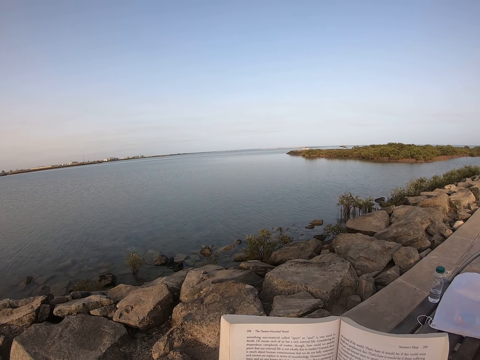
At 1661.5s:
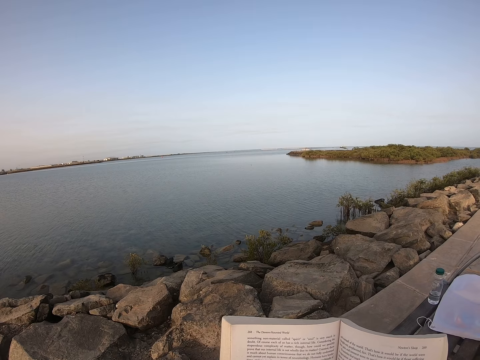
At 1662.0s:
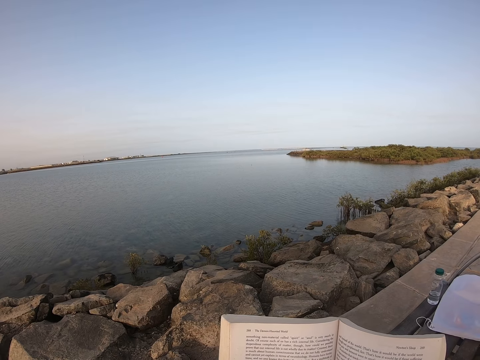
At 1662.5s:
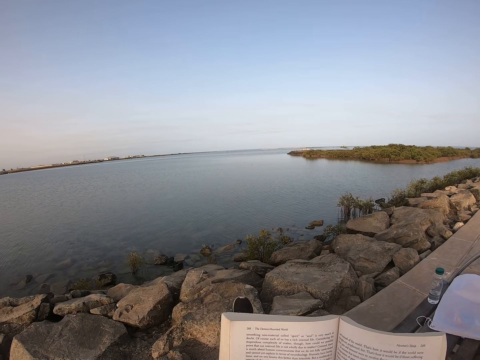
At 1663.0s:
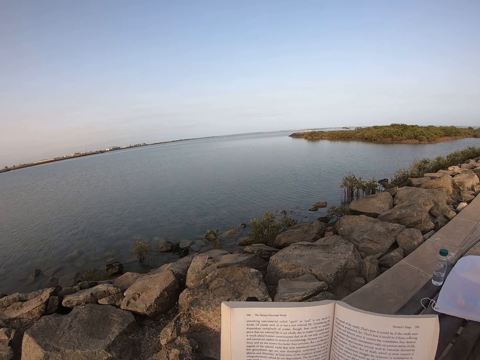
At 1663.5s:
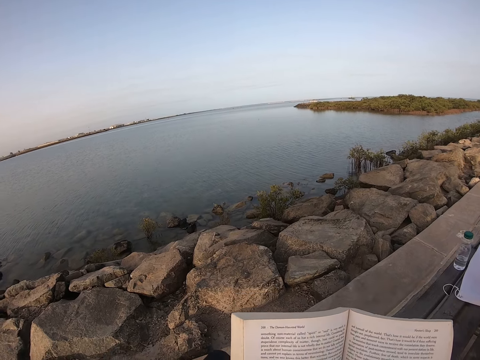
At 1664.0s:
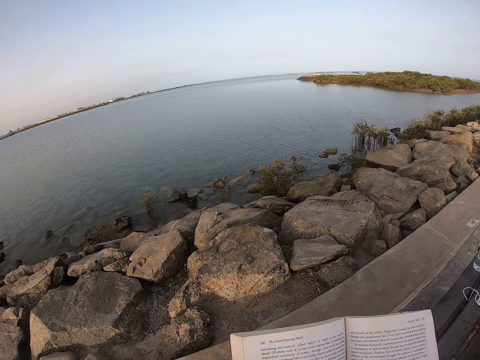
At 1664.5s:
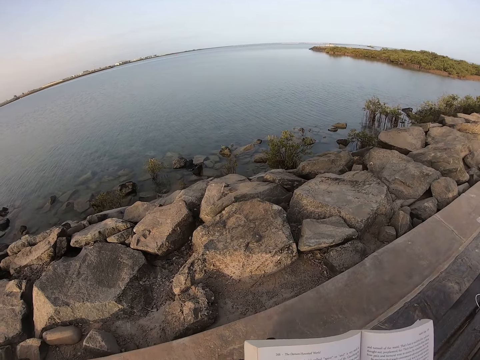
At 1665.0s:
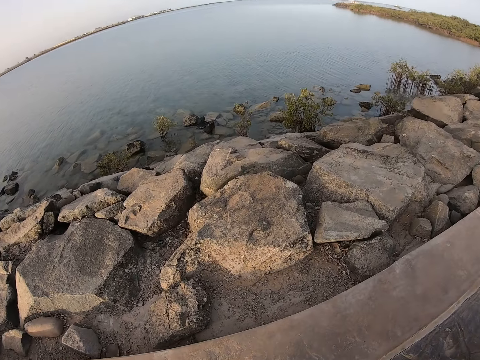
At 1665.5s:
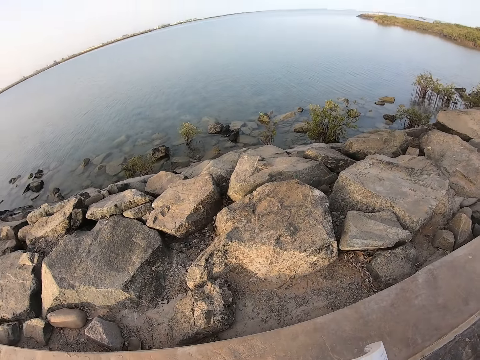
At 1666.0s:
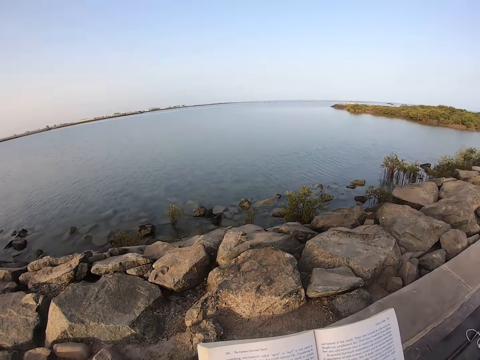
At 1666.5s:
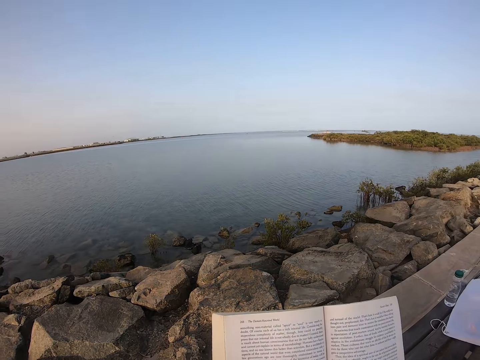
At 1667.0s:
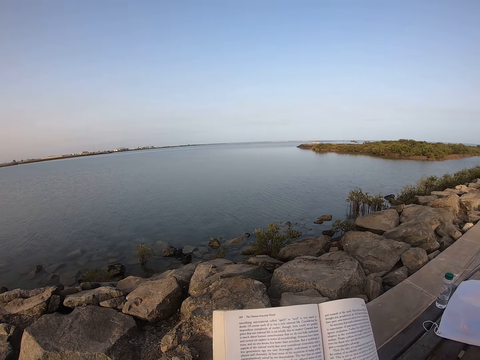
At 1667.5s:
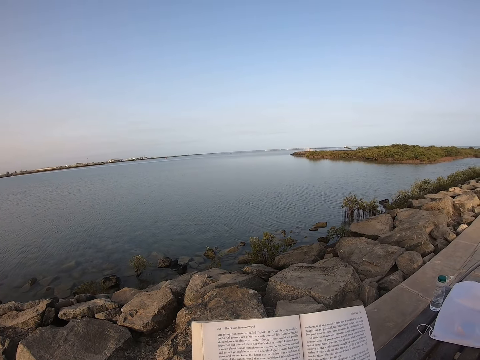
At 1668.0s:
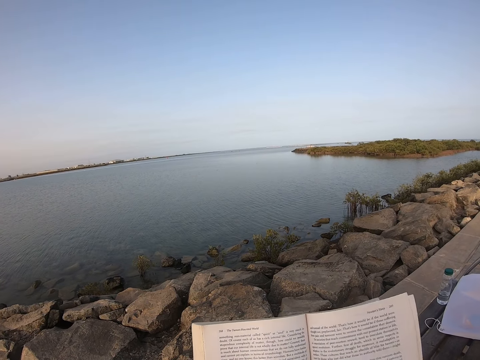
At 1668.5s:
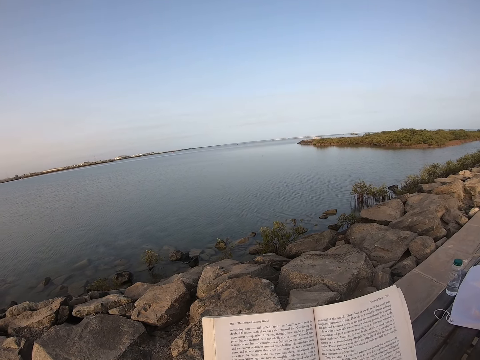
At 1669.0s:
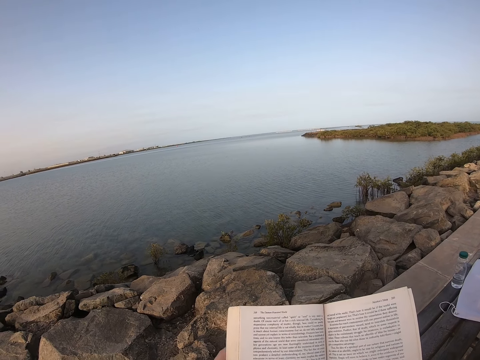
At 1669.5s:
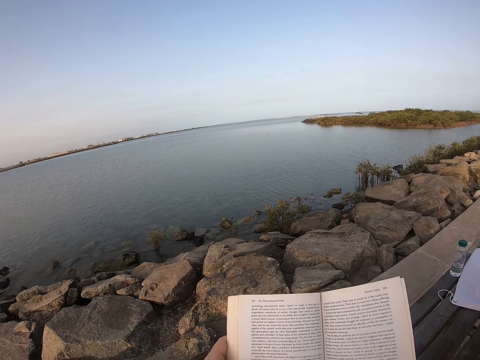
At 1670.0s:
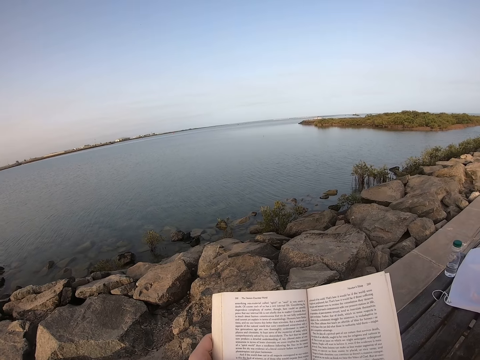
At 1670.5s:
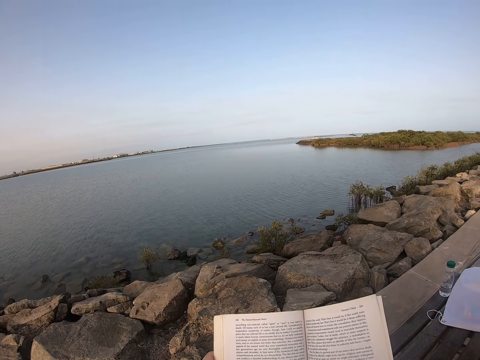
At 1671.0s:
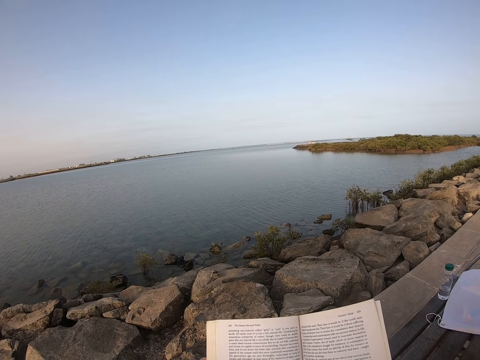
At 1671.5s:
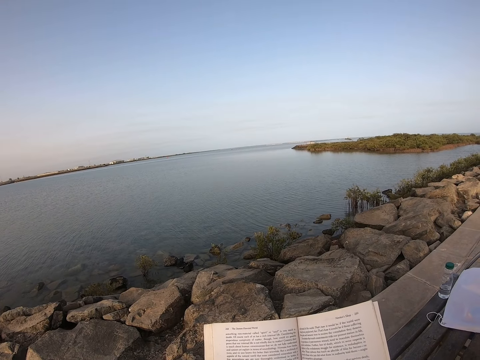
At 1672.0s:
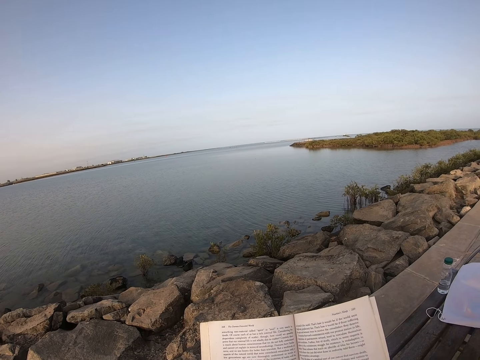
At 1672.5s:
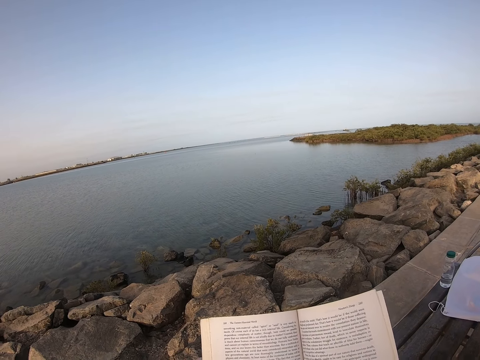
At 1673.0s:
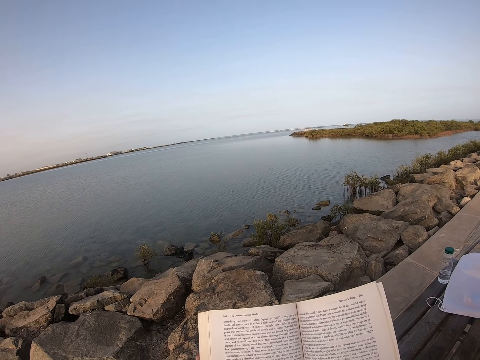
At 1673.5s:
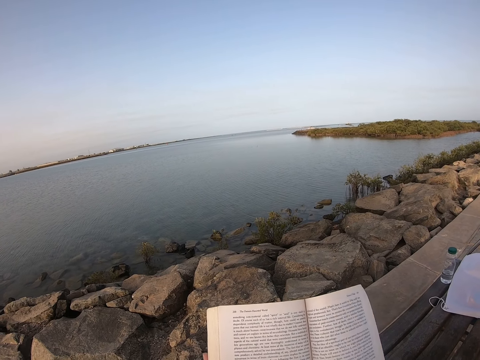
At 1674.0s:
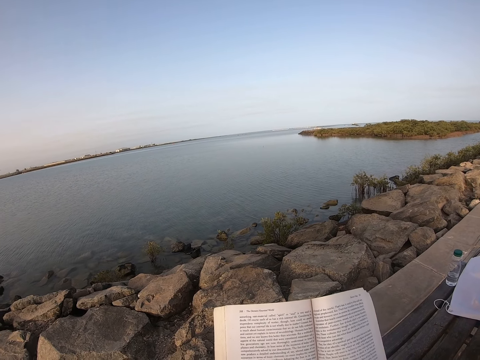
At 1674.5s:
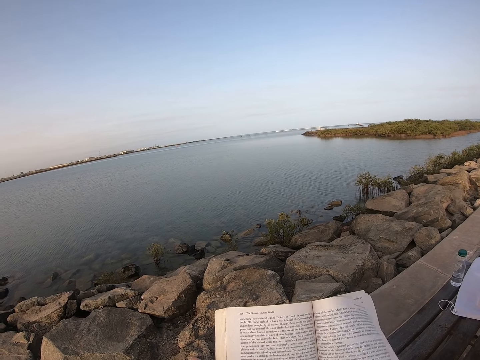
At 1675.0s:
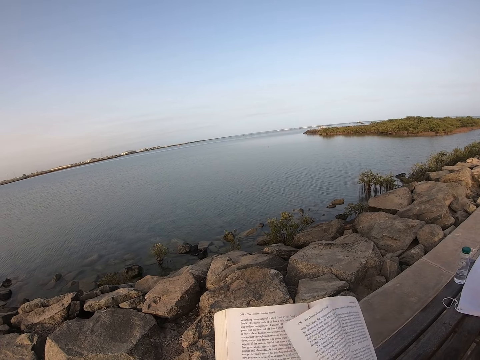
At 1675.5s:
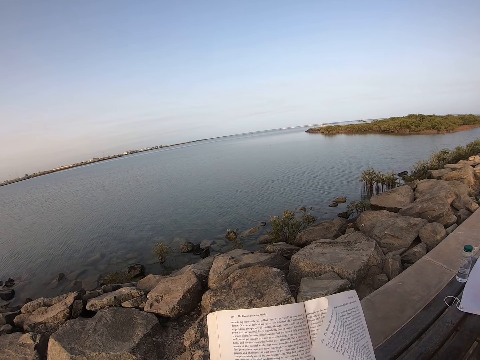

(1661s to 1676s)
The camera wearer adjusts the sitting position.

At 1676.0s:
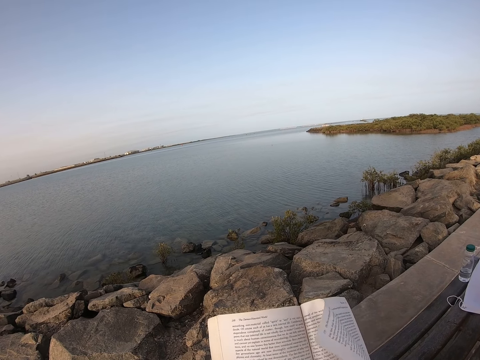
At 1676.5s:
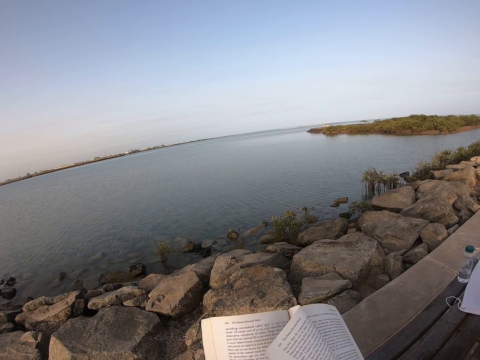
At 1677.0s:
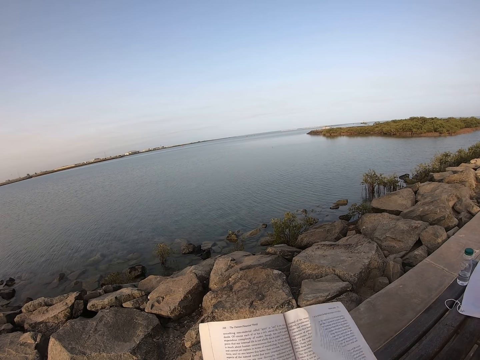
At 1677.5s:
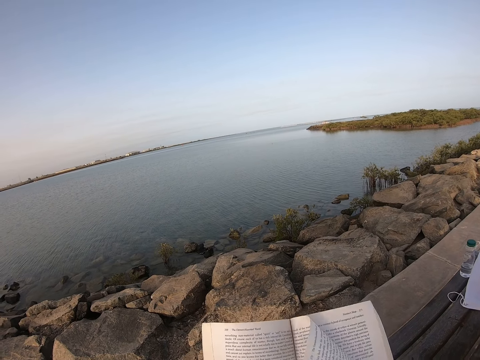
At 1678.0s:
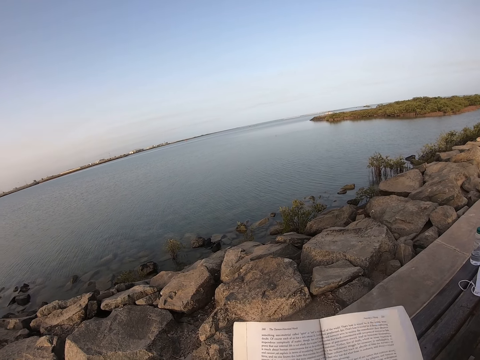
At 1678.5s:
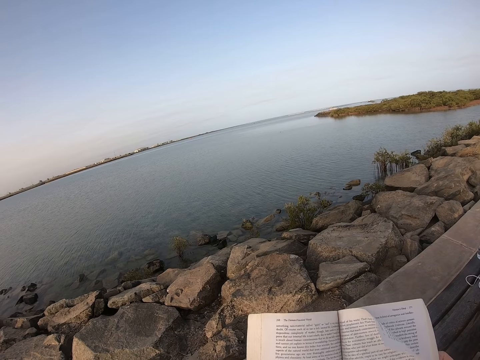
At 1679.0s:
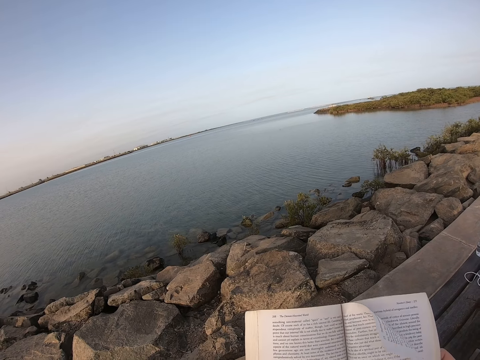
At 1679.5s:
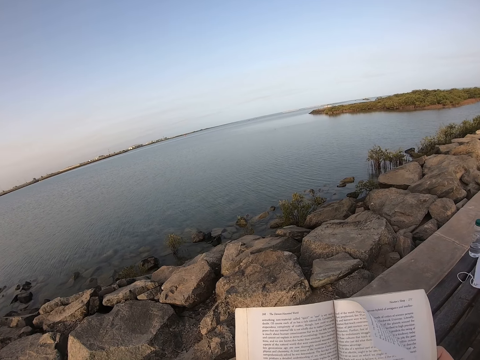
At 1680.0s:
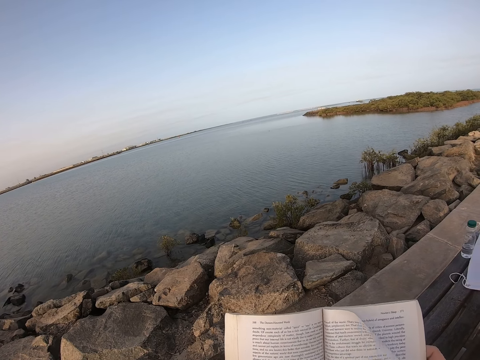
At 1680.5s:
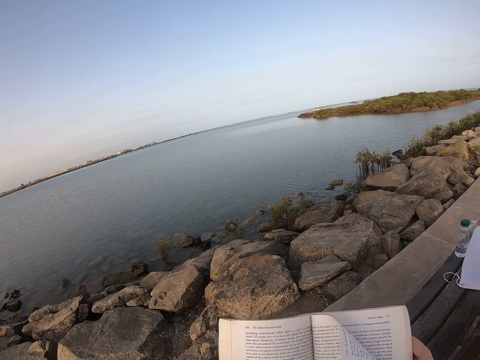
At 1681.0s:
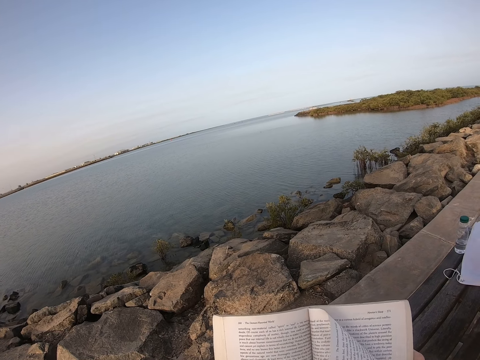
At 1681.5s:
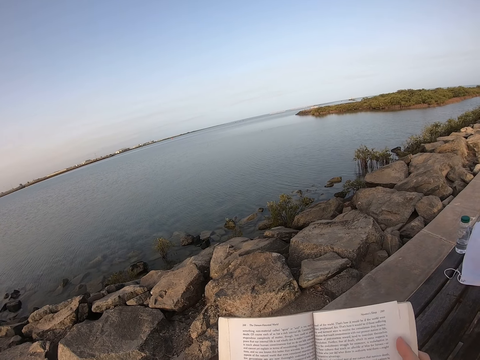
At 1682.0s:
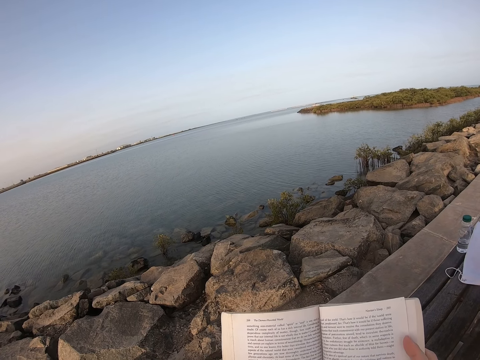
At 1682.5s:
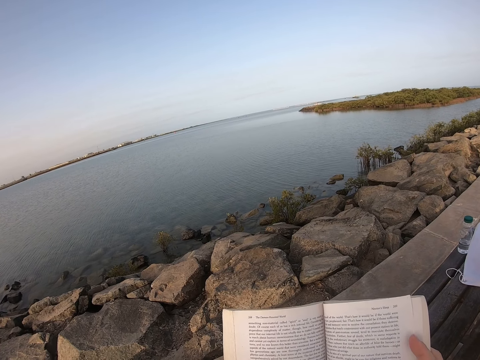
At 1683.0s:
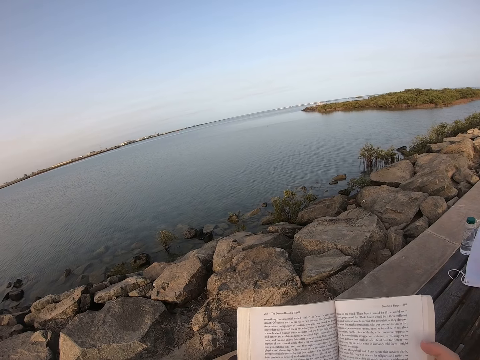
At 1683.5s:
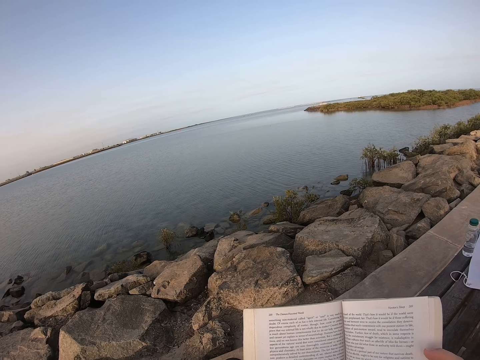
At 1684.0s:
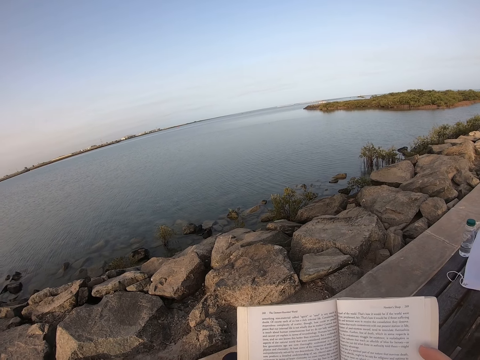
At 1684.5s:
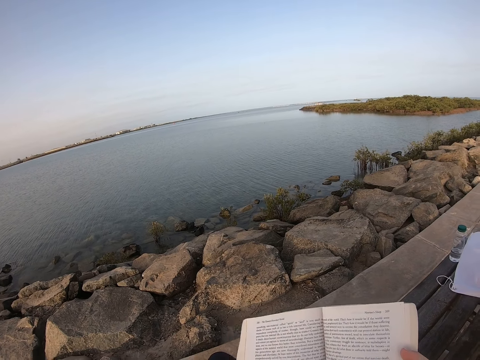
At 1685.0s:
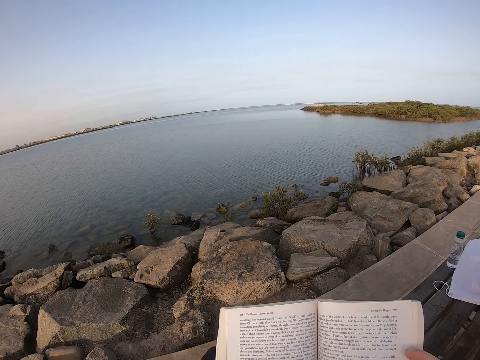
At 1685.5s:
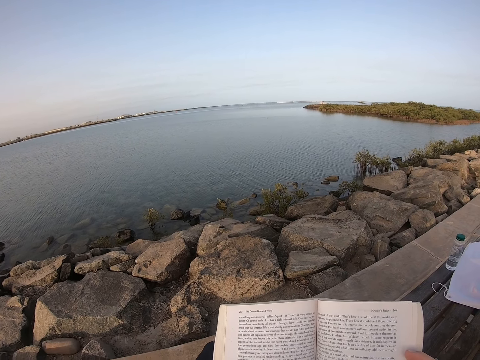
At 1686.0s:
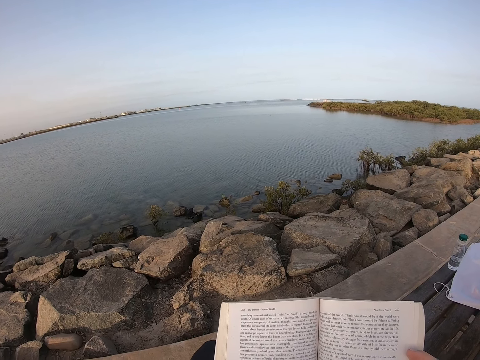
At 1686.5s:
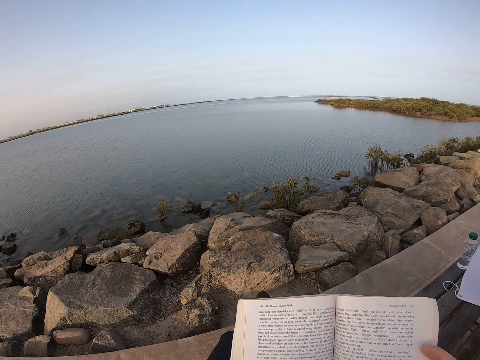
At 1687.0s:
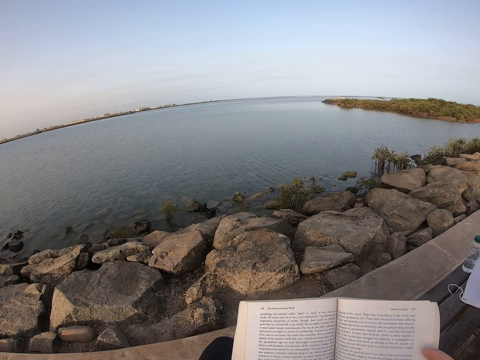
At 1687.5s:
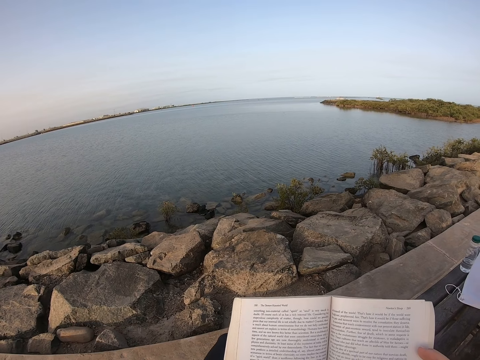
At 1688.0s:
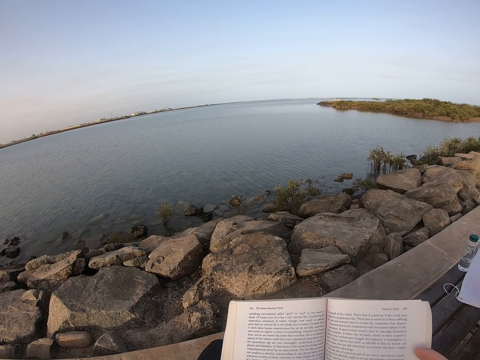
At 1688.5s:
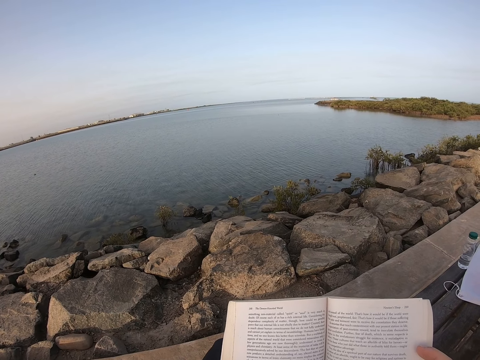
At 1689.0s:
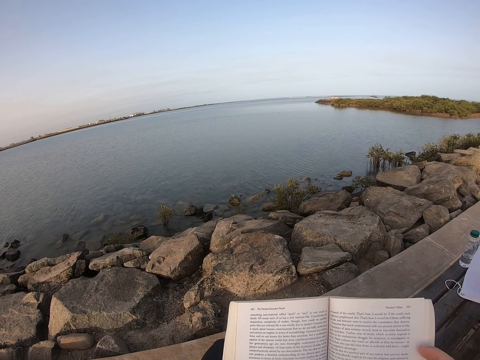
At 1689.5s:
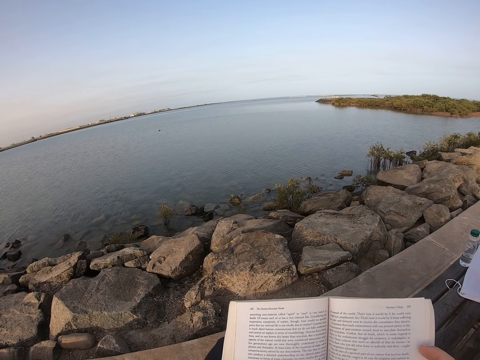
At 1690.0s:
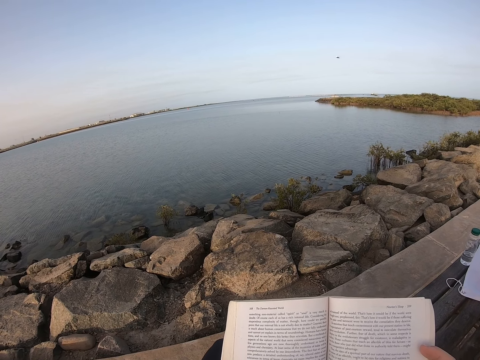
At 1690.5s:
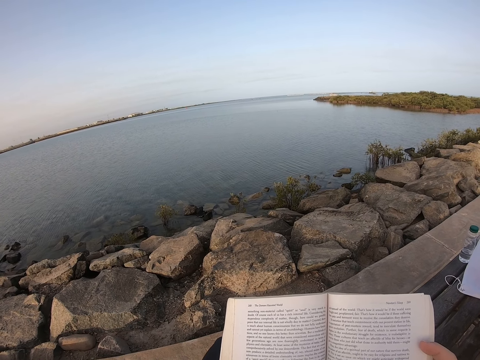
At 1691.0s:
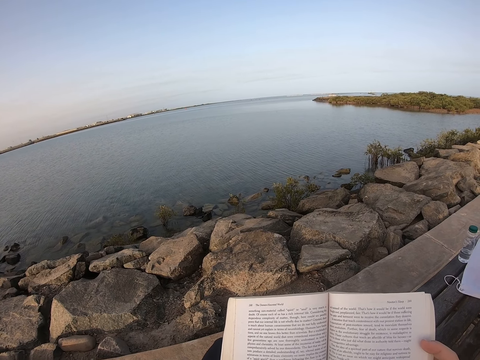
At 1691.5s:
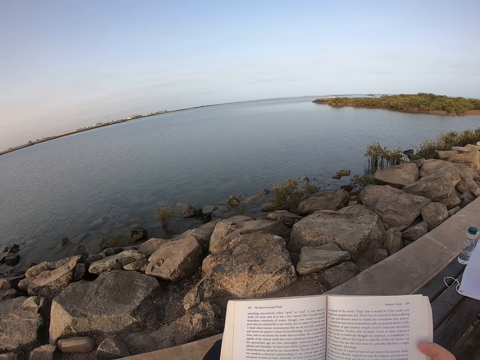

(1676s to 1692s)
The camera wearer adjusts the book. They move their foot.
